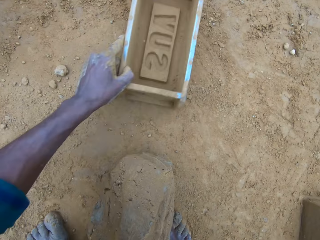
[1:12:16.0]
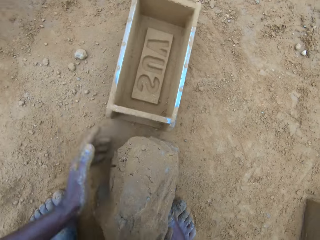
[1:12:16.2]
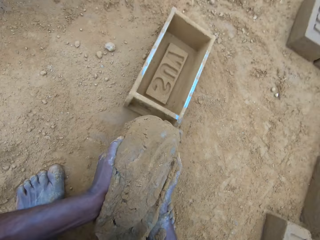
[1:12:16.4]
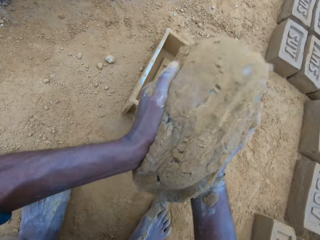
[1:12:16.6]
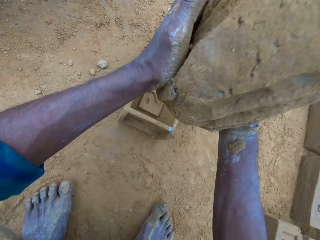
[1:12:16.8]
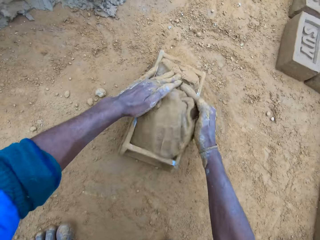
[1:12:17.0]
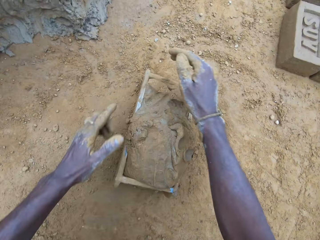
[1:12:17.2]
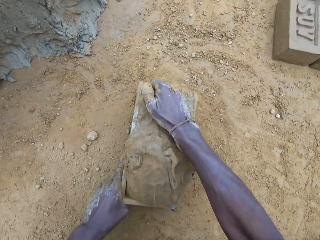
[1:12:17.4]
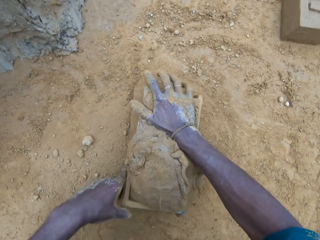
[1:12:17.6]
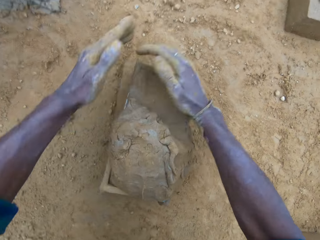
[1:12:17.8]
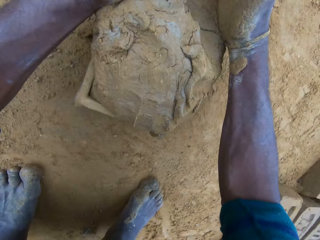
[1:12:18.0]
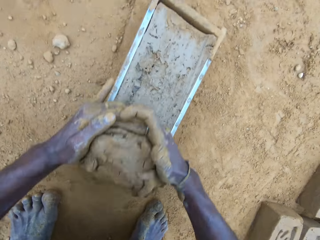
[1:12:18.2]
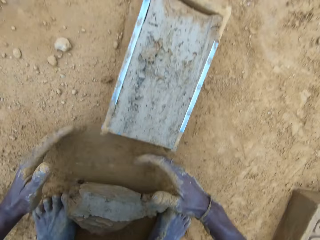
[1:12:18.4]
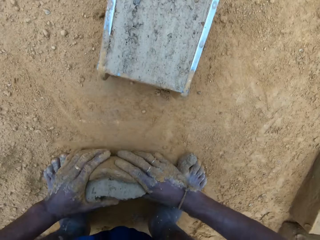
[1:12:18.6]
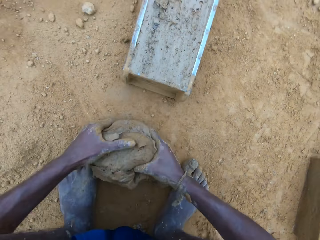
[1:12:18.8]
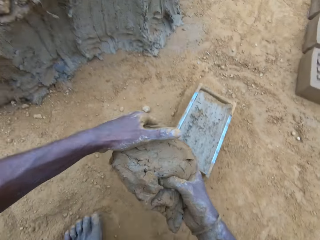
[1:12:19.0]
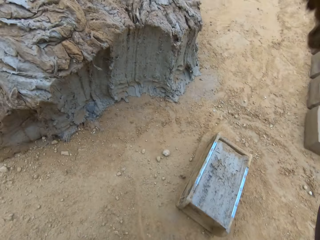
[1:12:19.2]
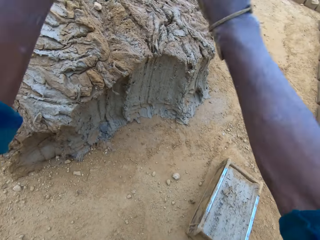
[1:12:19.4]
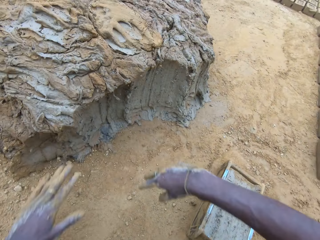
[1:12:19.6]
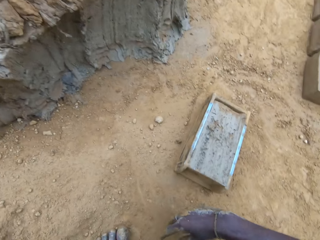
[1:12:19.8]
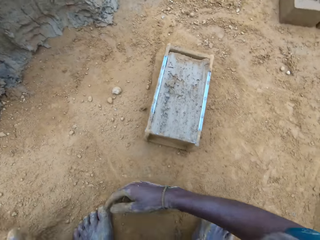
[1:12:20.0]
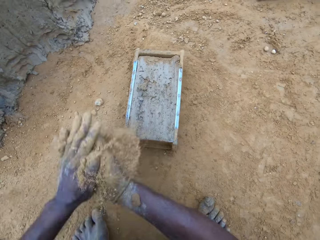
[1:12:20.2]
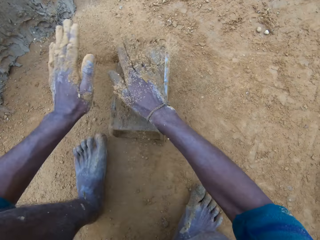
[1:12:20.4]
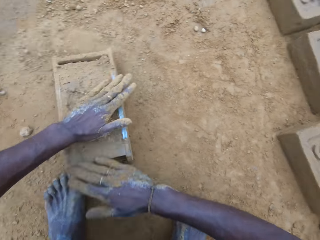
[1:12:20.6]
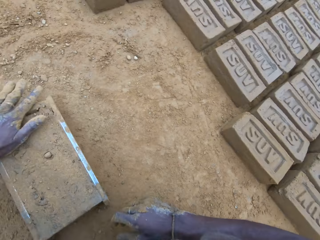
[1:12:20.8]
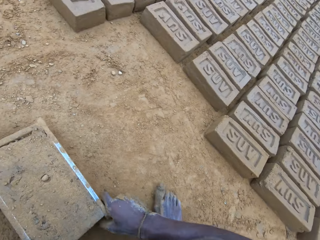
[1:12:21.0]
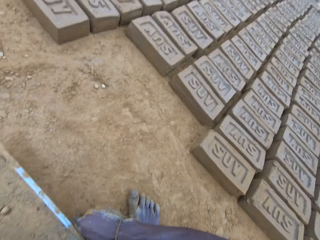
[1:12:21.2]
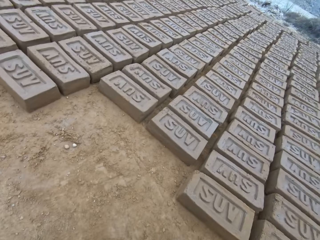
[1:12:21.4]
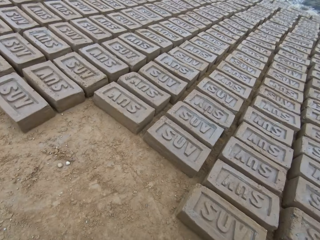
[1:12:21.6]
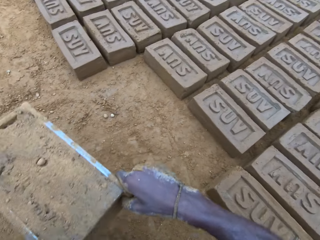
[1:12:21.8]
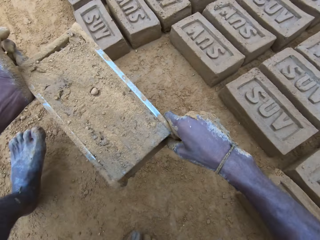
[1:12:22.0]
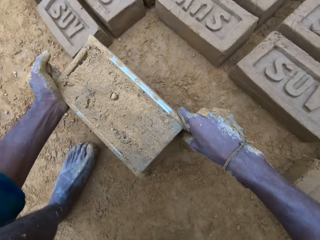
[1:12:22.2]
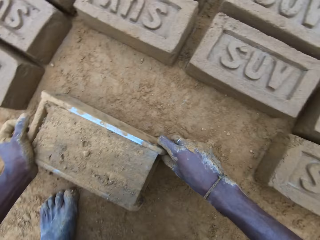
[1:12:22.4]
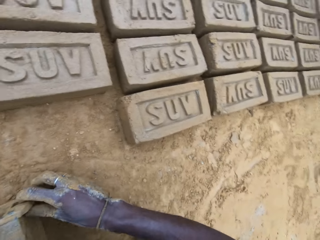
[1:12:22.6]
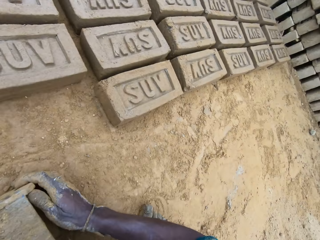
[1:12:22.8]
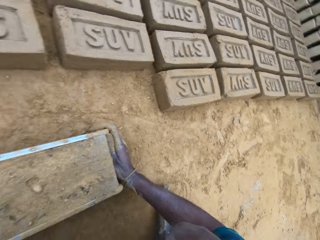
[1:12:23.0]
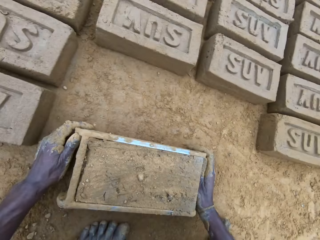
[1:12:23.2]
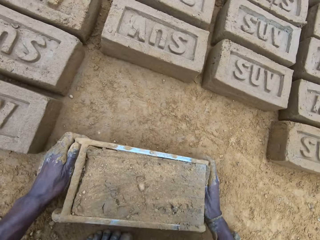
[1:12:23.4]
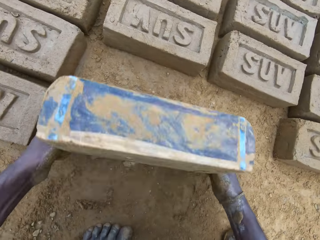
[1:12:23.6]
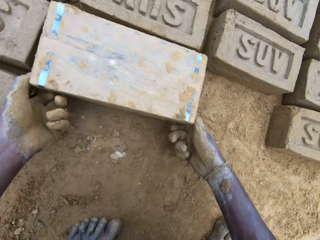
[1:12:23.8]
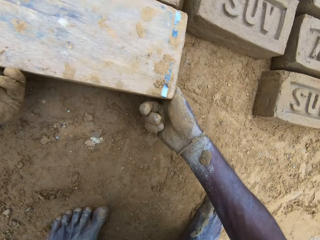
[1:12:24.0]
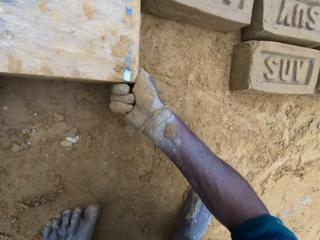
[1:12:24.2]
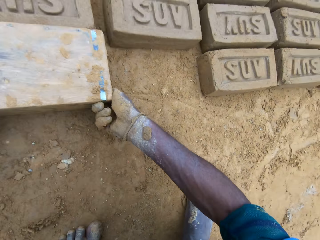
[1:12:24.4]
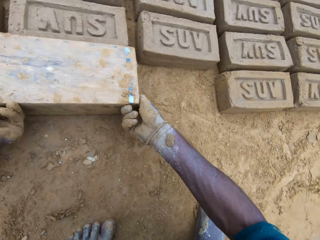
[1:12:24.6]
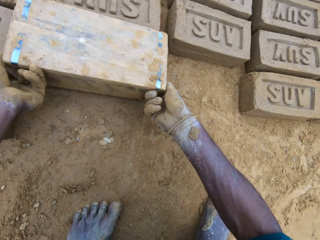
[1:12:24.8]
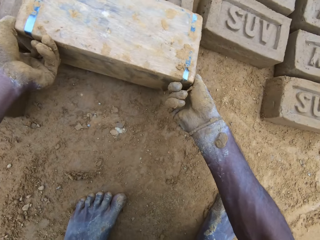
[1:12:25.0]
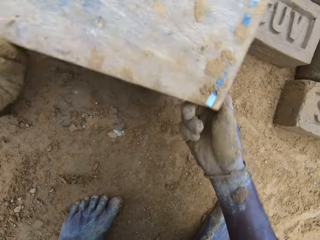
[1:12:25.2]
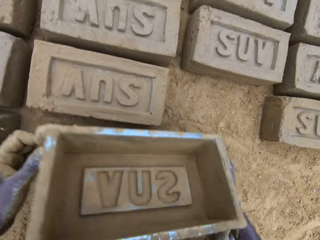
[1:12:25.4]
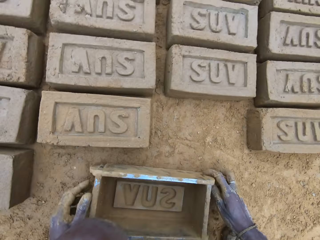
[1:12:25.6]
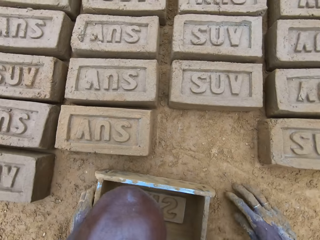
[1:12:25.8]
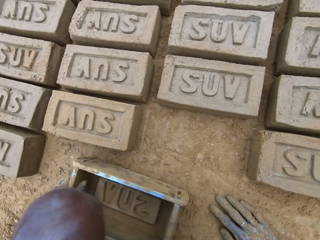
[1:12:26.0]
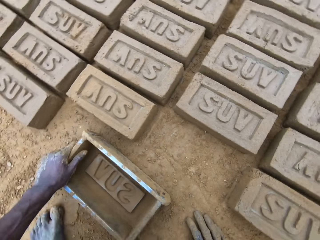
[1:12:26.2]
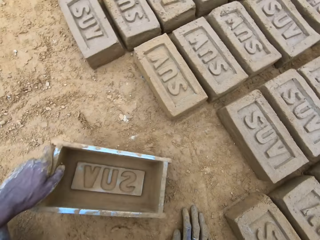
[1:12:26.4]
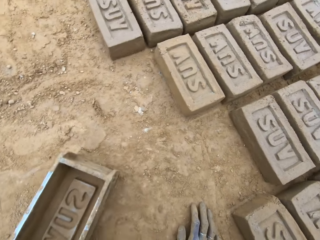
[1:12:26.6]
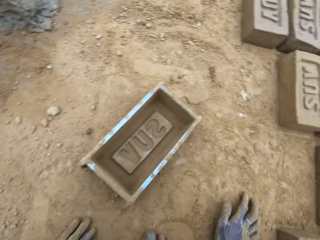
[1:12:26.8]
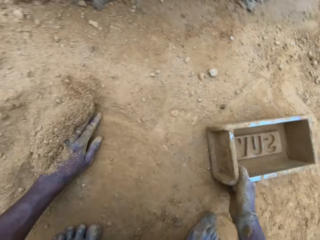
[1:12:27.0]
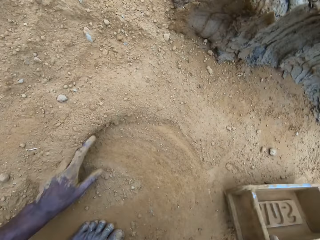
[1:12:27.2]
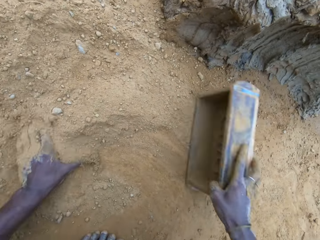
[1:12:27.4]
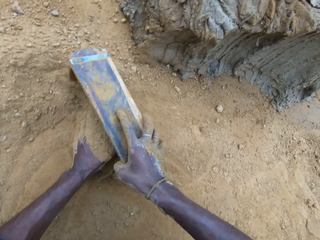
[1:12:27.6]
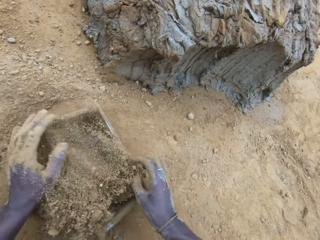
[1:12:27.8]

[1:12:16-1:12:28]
The camera wearer moves the brick mold on the ground. He picks up the brick maker and puts the brick maker down. He drops the clay mix in the brick mold. He levels up the brick mold with the clay mix with his hands. He shakes the brick maker and removes some clay. He carries the clay mix from the ground. He drops the clay mix in his hands on the clay mix on the ground. He pours sand on the clay mix in the brick mold. He applies soil in the hands and touches the clay. He moves the brick mold on the ground. He puts the brick maker down. He turns the brick maker. He removes the brick mold from the molded brick. He lifts the brick maker. He drops the brick mold on the ground. He moves the brick mold on the ground. He swipes his left hand on the ground. He pours sand into the brick mold.

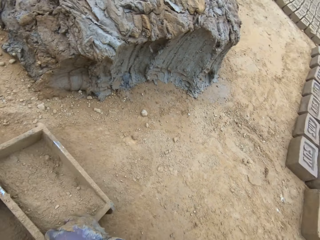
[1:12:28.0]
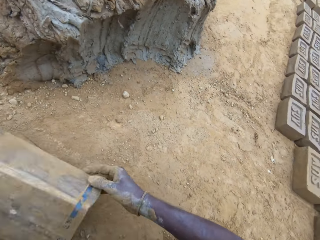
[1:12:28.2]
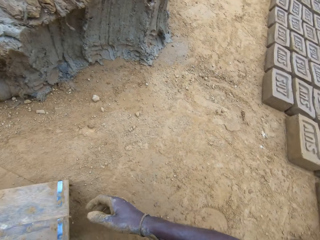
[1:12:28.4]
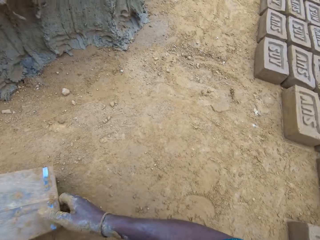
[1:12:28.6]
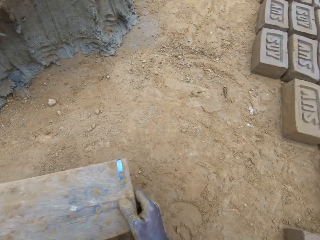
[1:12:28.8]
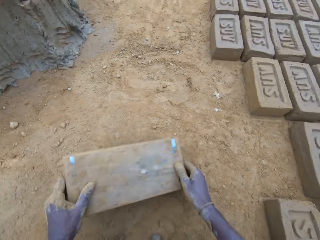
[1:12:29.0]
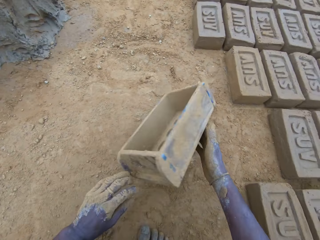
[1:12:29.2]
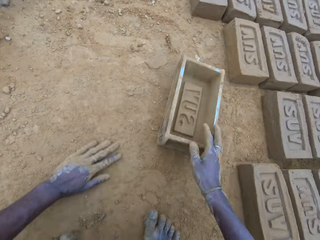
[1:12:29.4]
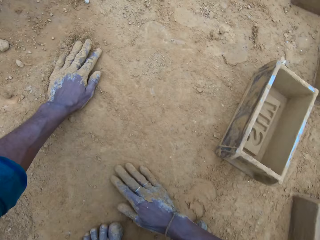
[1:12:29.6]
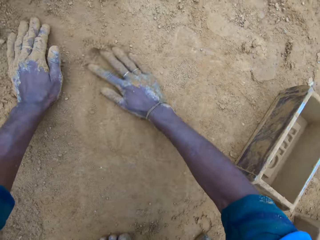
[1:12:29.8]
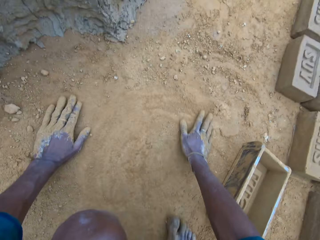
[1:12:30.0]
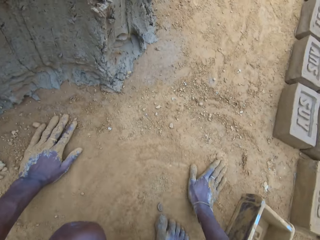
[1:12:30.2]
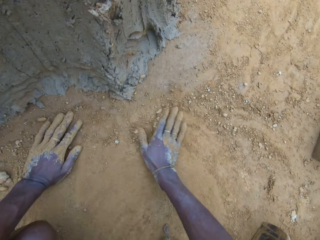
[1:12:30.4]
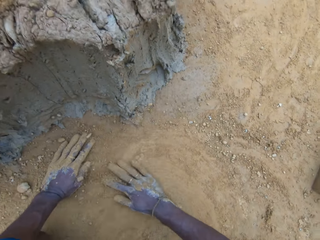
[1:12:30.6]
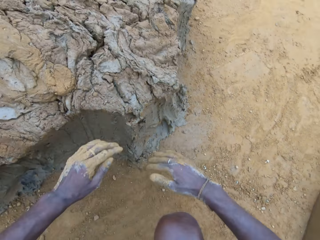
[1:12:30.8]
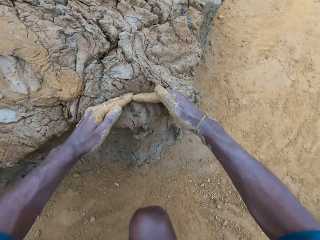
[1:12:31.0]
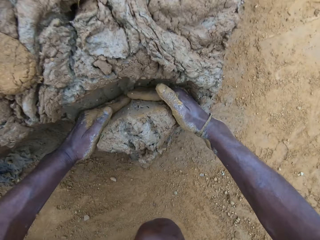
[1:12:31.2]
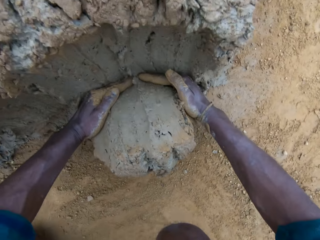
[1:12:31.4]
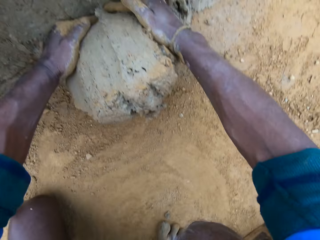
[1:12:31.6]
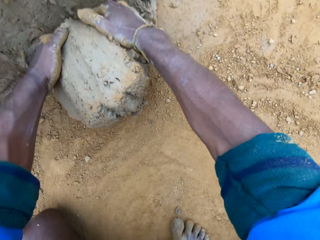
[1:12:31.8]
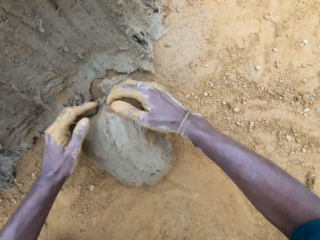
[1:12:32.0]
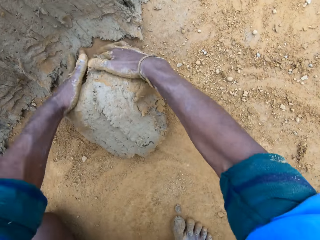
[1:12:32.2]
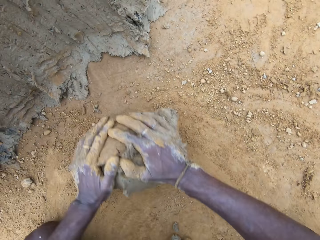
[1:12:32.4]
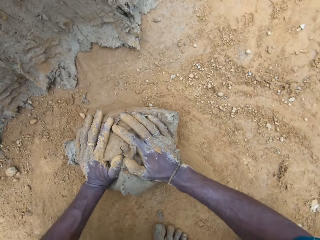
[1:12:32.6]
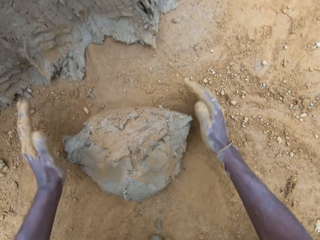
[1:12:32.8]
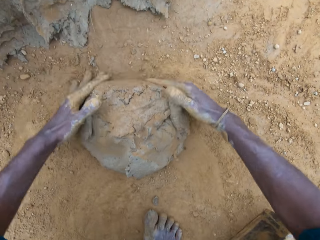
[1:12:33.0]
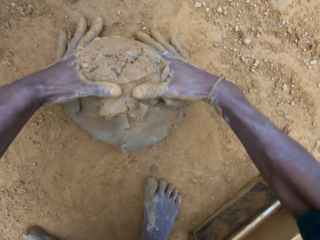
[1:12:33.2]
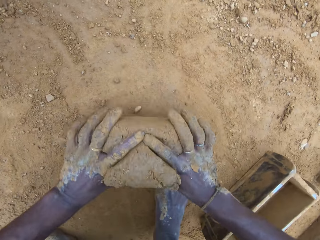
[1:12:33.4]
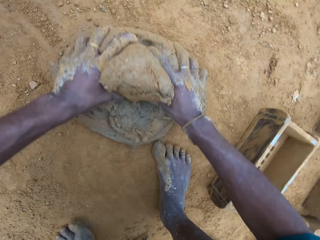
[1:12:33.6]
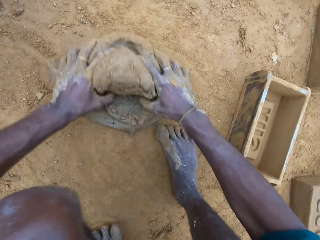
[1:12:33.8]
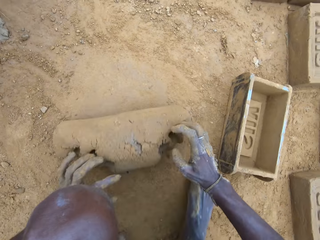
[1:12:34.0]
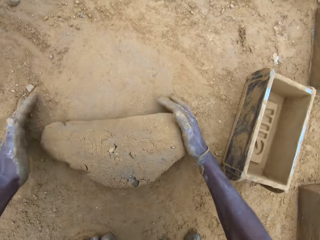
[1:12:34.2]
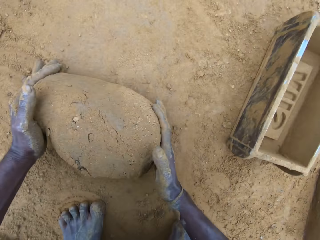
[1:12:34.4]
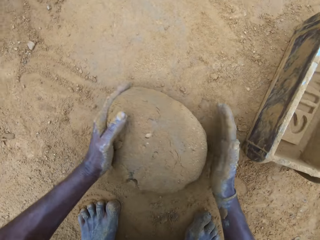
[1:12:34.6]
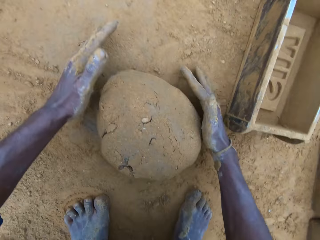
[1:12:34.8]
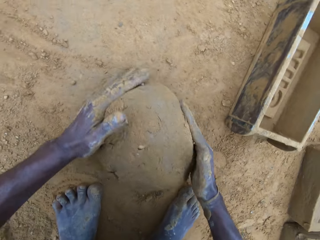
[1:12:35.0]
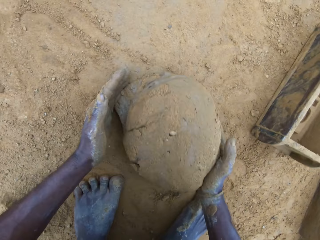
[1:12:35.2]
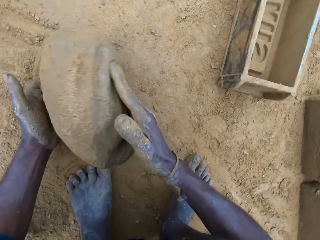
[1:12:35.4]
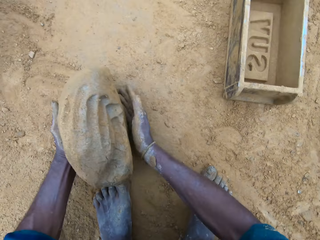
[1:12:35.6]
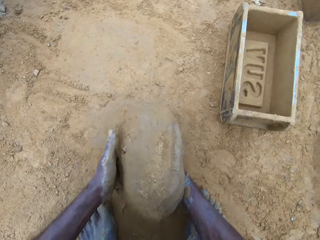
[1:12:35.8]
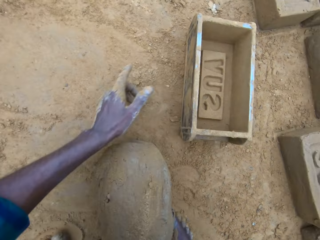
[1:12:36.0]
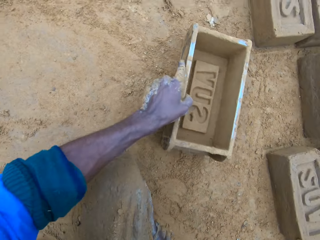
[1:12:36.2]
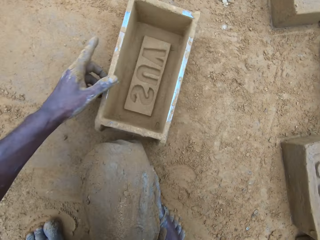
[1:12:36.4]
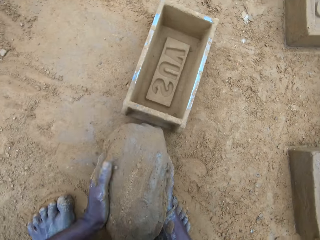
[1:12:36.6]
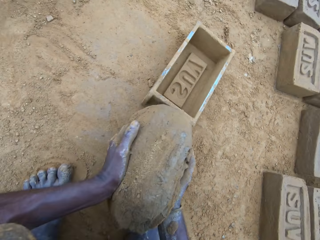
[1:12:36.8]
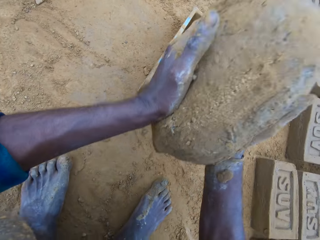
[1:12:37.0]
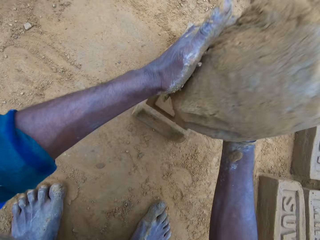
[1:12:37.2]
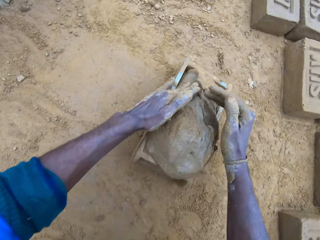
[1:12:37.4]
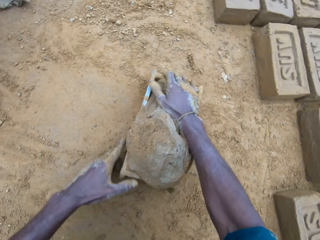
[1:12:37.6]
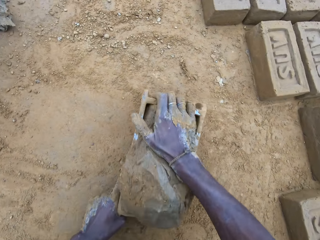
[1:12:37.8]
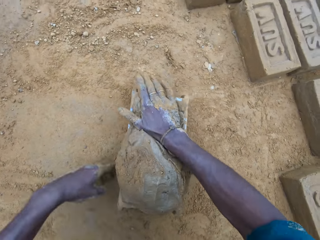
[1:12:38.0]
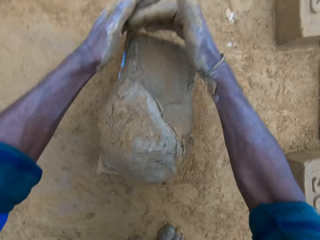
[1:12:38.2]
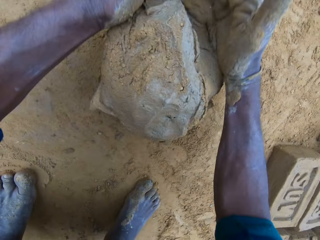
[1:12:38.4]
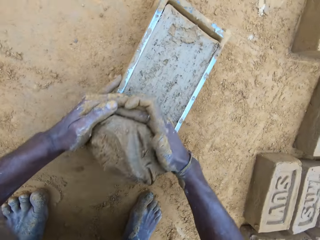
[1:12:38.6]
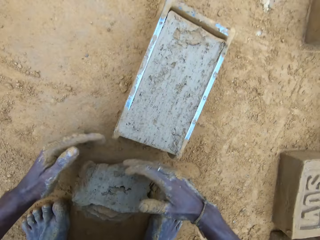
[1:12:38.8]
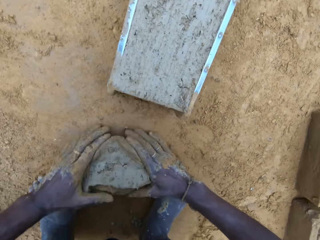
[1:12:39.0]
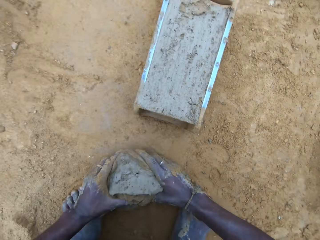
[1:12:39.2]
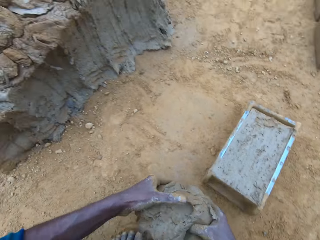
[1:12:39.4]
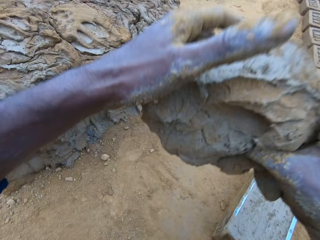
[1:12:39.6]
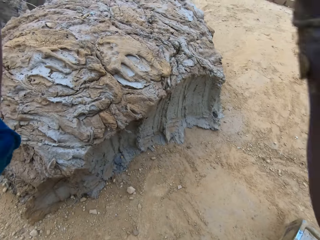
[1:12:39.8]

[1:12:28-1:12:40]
The camera wearer puts the brick maker down. He pours out sand from the brick mold. He drops the brick mold on the ground. He swipes his hands on the ground. He spreads the soil. He takes out part of the clay mix on the ground. He rolls the clay mix on the ground. He gives form to the clay. He carries the clay mix from the ground. He moves the brick mold on the ground. He picks up the brick maker and puts the brick maker down. He drops the clay mix in the brick mold. He levels up the brick mold with the clay mix with his hands. He shakes the brick maker and removes some clay. He carries the clay mix from the ground.
